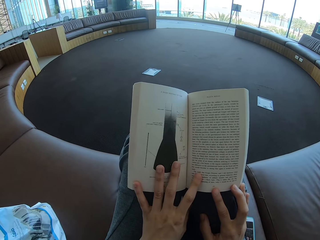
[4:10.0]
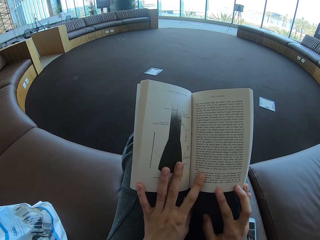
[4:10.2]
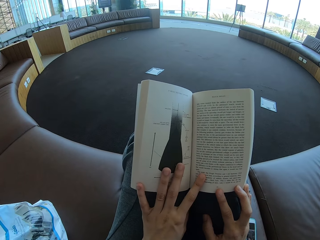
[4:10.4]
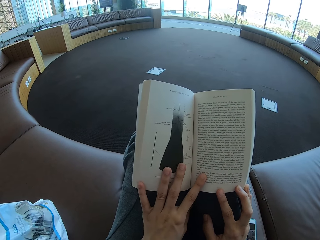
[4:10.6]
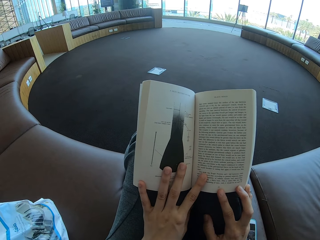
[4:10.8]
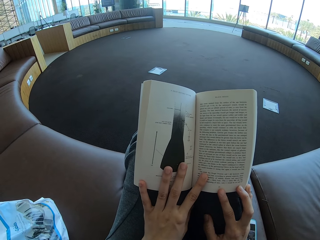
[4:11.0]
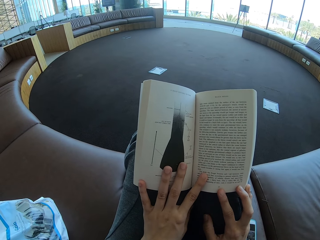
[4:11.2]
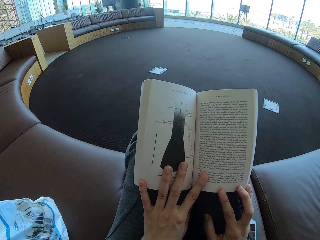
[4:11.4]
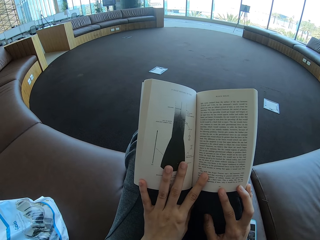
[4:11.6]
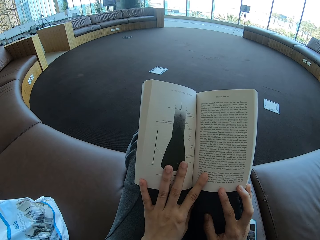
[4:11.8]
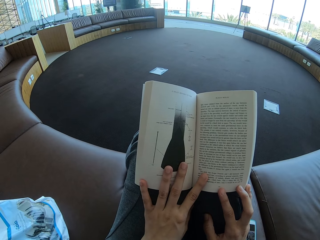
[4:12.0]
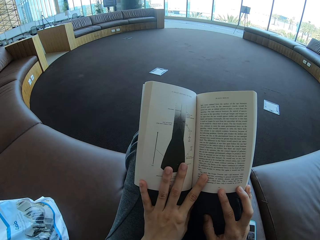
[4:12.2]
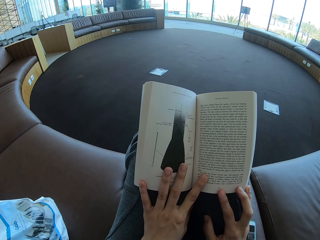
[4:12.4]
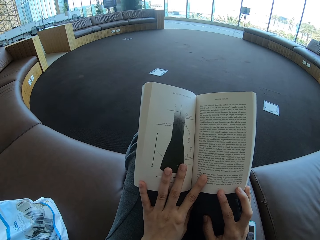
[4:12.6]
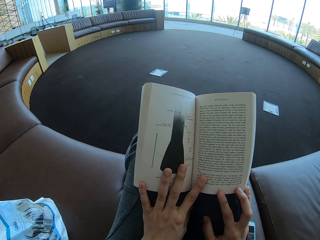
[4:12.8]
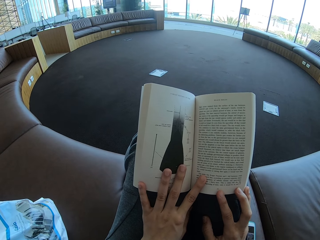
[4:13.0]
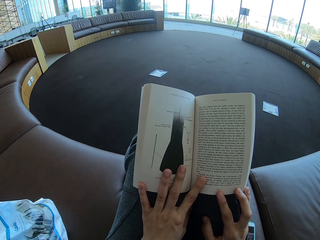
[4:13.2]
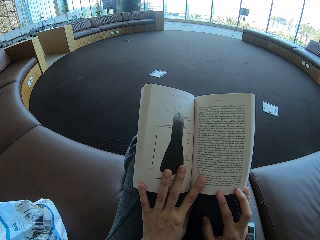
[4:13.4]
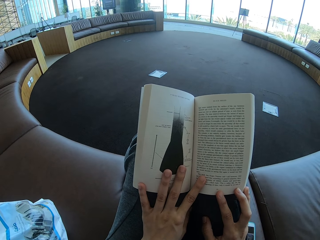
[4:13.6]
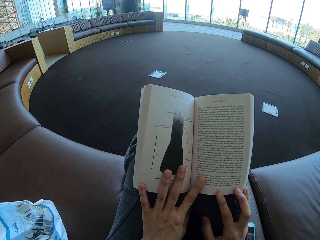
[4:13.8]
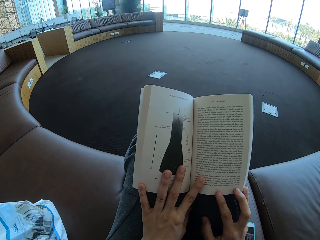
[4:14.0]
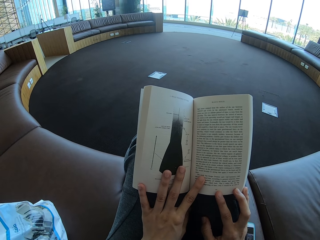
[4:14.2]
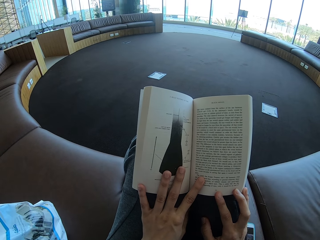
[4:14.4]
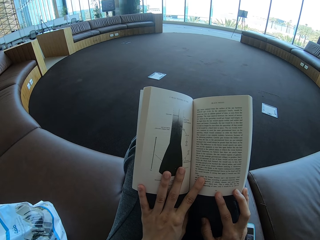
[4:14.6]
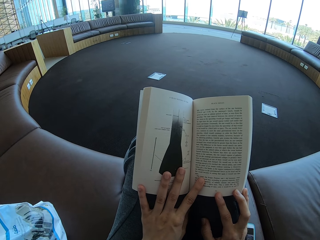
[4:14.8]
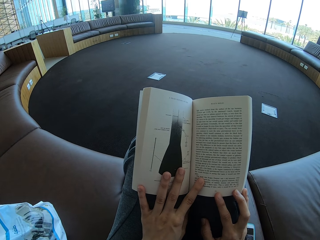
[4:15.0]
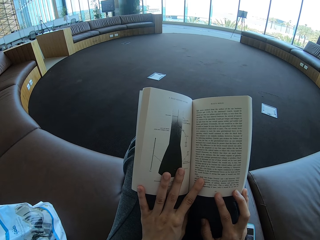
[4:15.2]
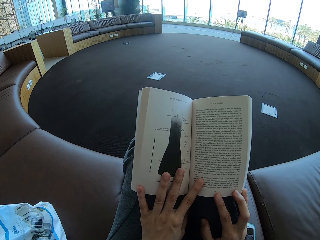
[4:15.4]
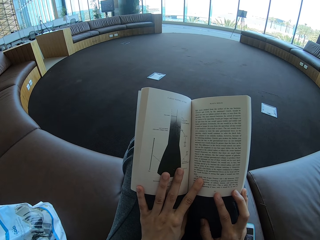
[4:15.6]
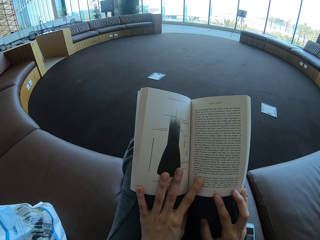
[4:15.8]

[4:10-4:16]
The camera wearer reads a book.

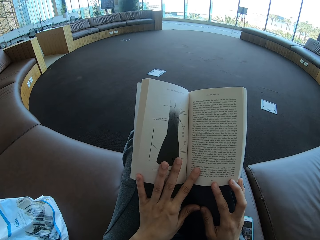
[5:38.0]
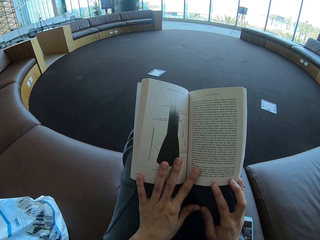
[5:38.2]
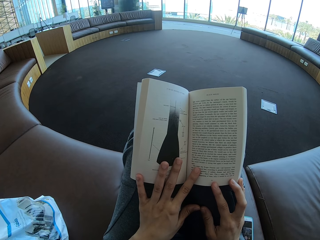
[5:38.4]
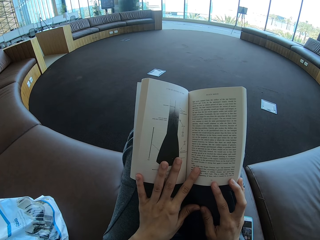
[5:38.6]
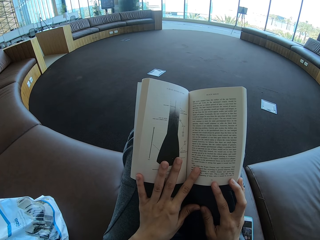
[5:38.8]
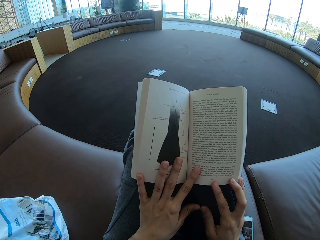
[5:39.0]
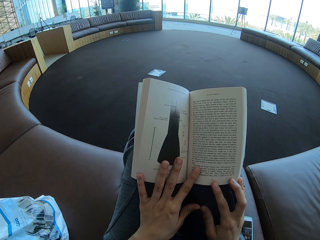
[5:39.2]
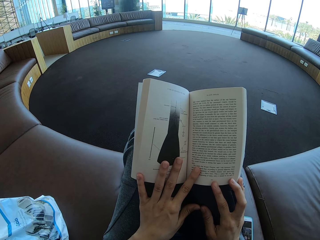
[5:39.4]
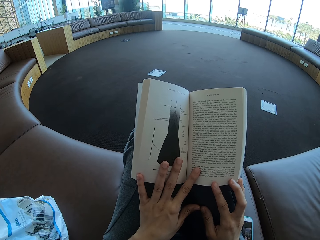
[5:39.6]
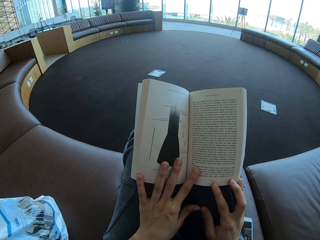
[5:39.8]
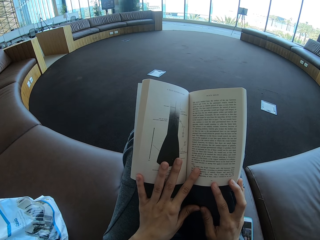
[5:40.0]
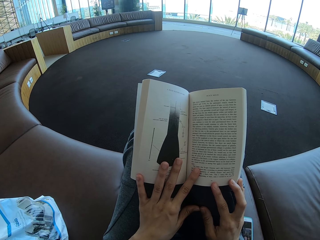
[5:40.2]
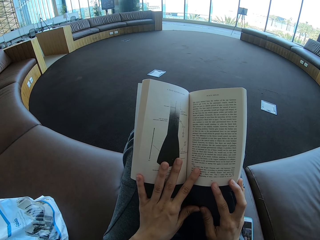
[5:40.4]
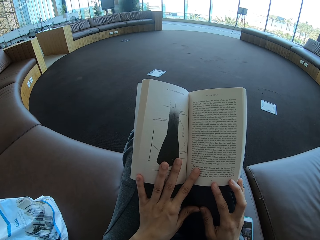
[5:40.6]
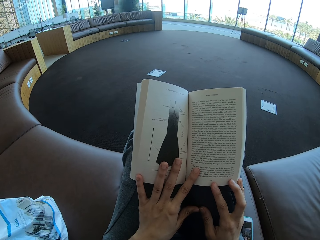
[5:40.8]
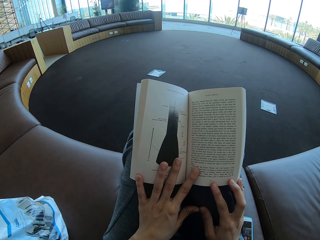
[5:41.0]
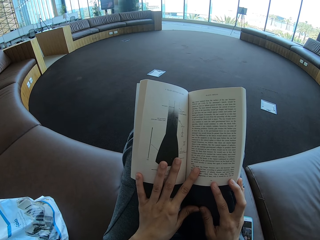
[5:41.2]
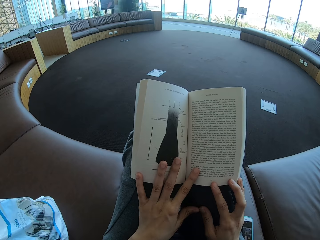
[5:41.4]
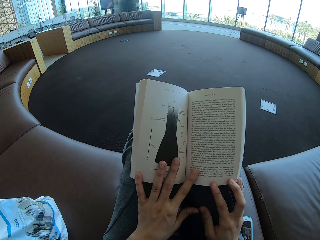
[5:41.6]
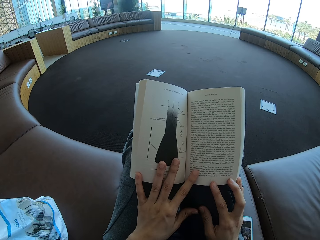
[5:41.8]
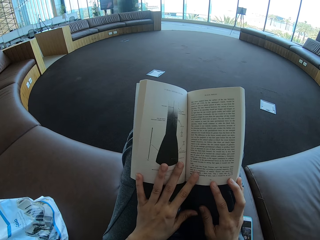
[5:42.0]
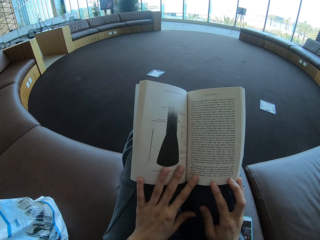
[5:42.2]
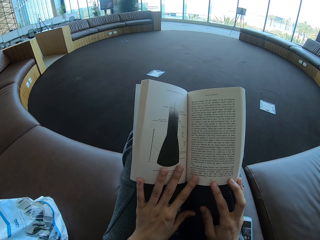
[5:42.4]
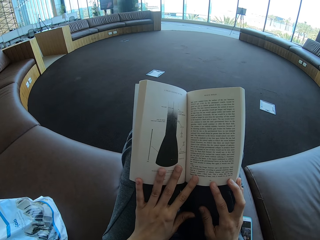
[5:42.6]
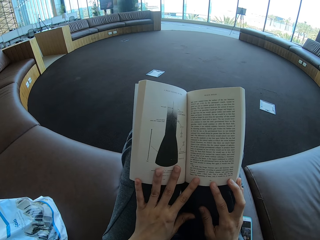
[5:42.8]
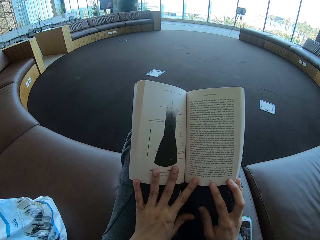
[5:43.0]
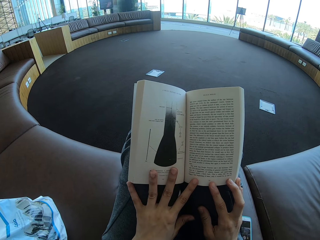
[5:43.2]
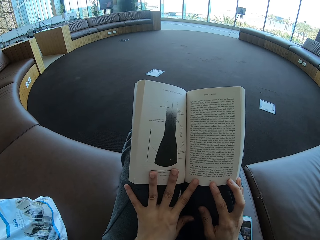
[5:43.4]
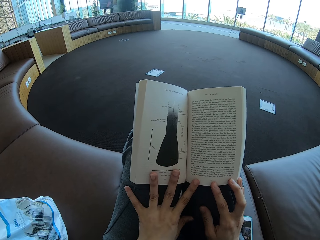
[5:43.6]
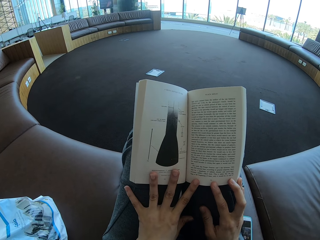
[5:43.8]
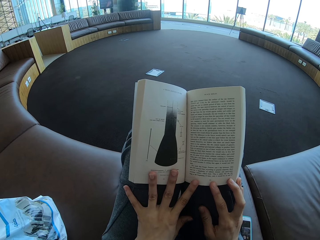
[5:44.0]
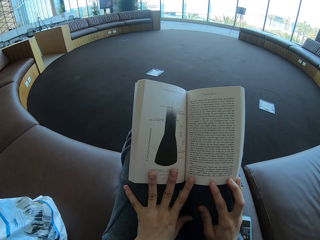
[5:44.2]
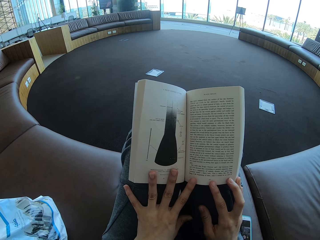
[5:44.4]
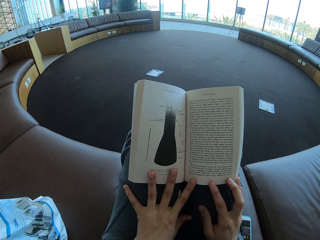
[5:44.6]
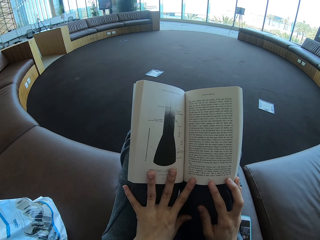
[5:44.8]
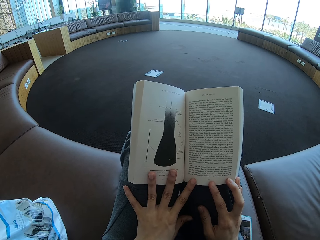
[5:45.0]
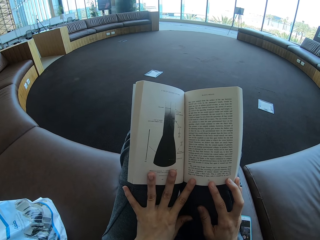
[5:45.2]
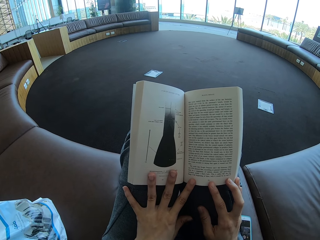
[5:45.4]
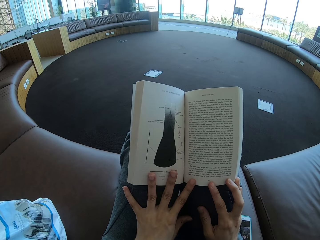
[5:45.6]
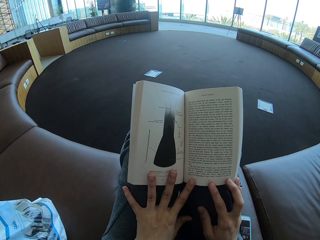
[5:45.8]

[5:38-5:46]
The camera wearer moves the fingers a bit.

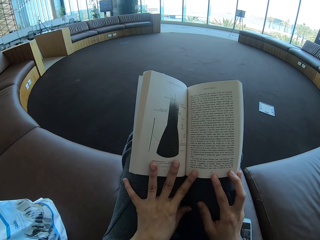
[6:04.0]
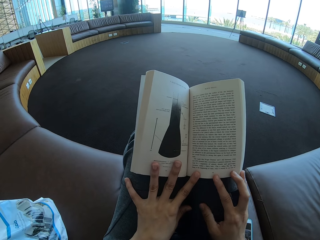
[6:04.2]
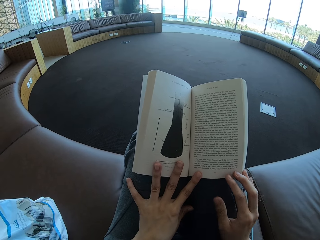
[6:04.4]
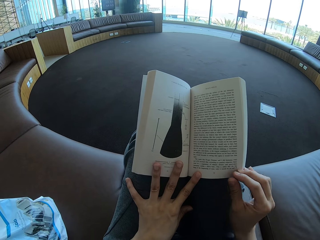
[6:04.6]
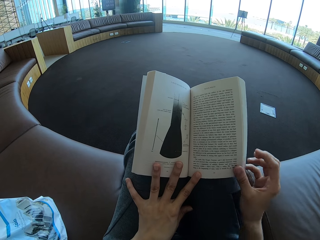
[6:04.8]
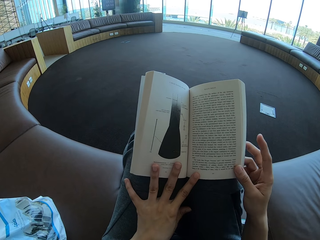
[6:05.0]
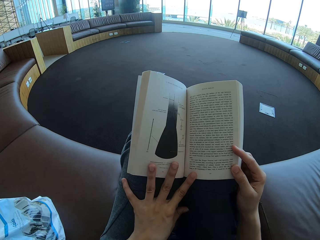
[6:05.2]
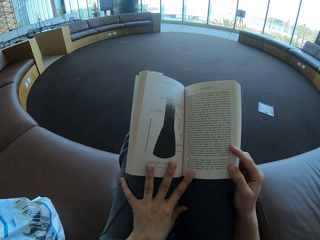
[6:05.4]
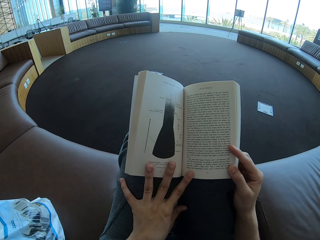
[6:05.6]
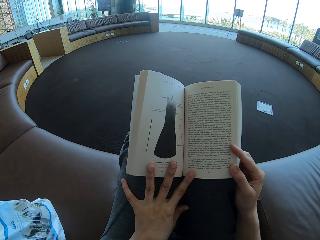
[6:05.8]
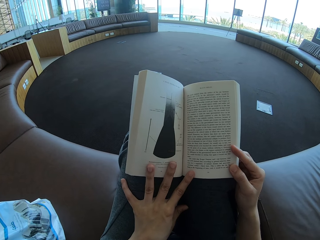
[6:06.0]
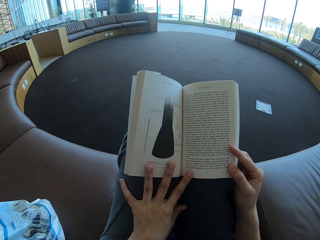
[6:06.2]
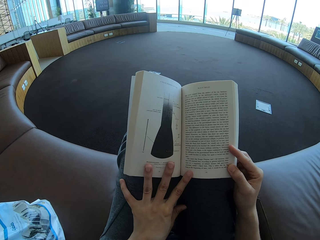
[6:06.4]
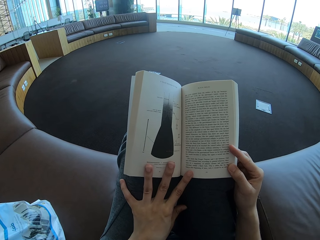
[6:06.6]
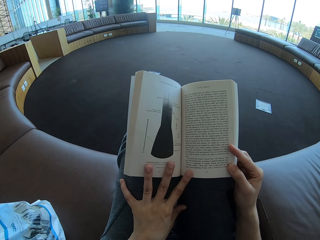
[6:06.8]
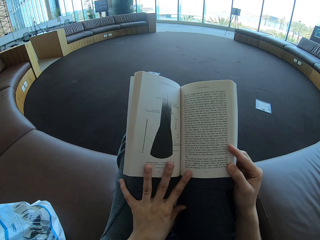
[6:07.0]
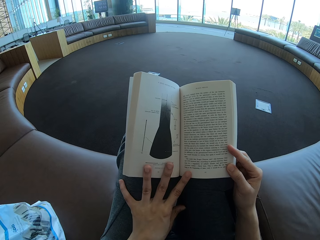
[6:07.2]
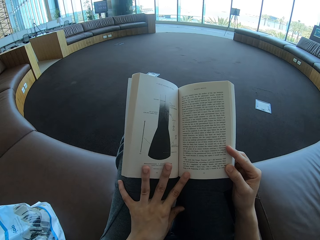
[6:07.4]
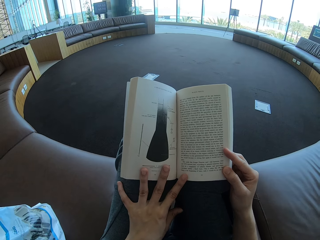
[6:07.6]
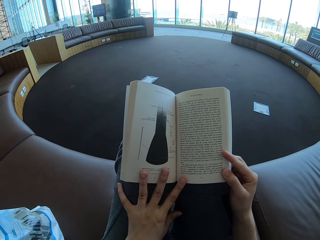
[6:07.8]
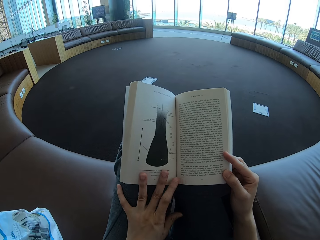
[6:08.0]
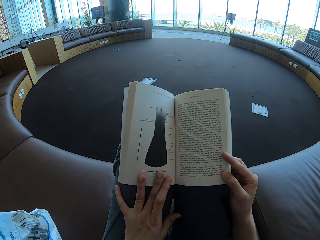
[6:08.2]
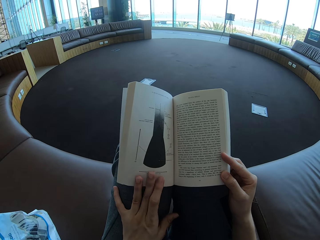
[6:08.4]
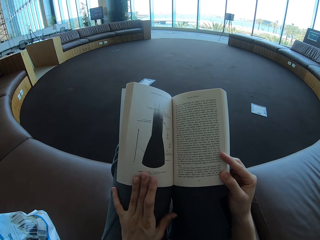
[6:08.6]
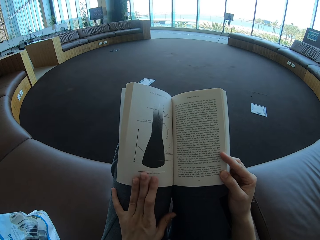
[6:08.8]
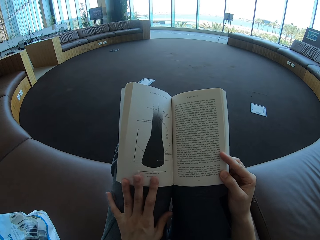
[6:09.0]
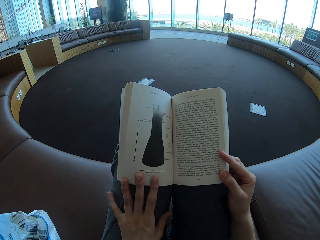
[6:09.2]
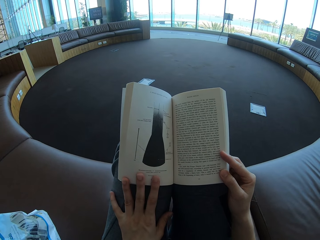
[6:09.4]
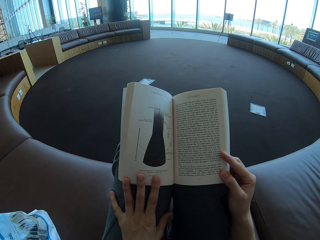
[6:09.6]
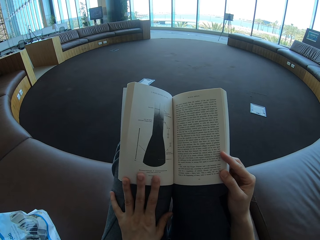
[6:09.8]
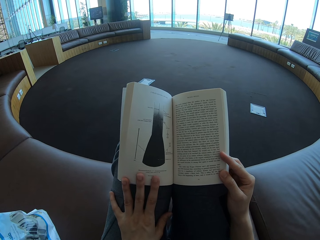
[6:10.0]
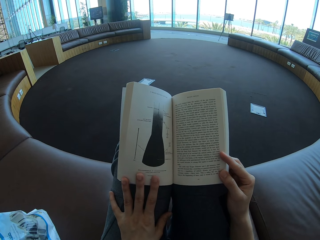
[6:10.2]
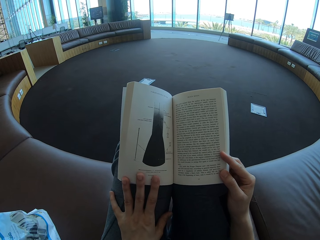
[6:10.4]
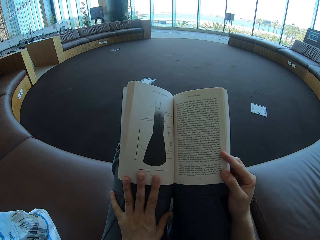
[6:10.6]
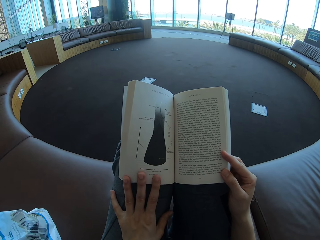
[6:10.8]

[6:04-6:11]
The camera wearer holds the book with the right hand.
